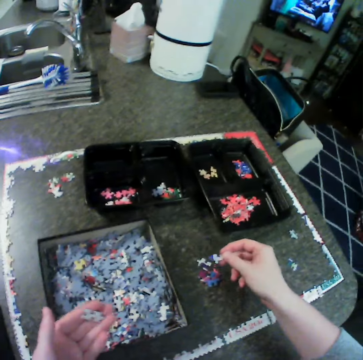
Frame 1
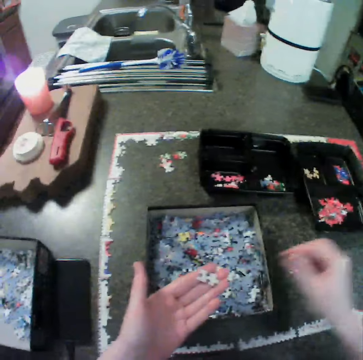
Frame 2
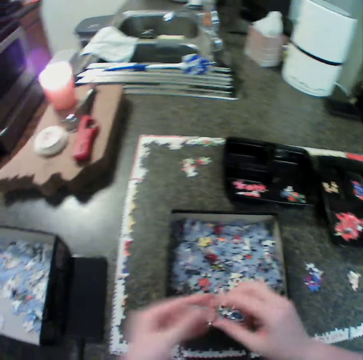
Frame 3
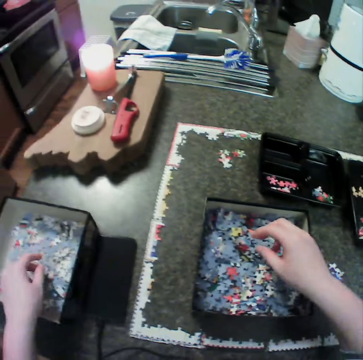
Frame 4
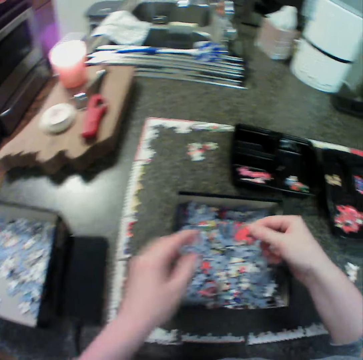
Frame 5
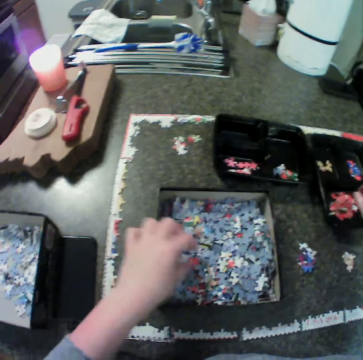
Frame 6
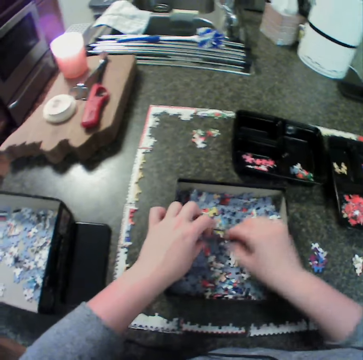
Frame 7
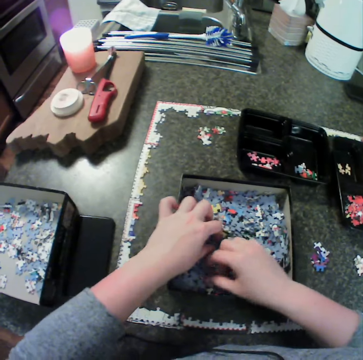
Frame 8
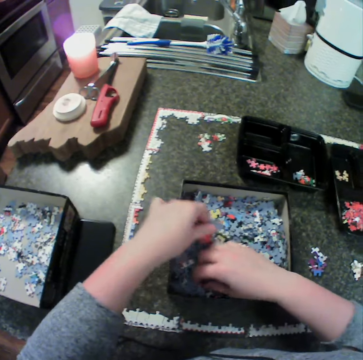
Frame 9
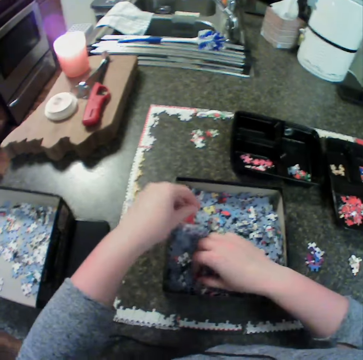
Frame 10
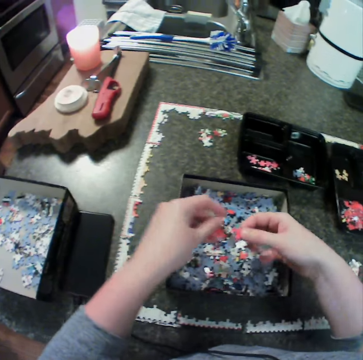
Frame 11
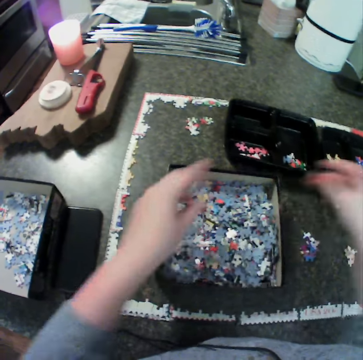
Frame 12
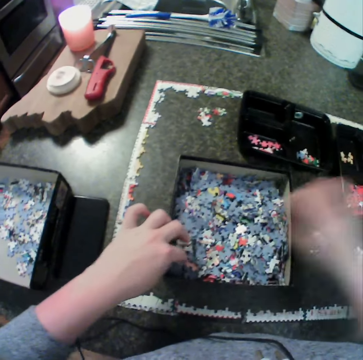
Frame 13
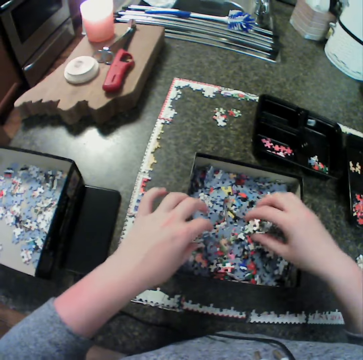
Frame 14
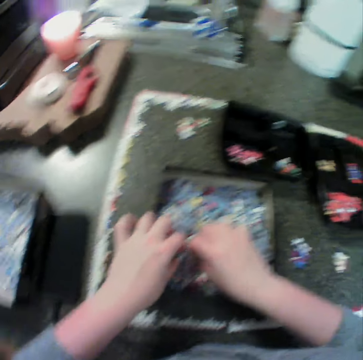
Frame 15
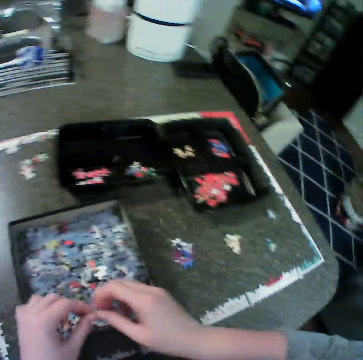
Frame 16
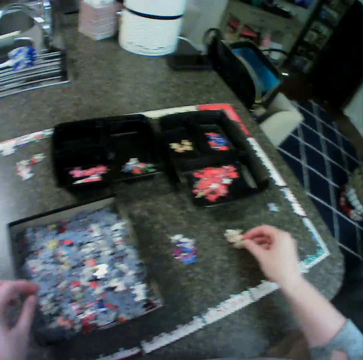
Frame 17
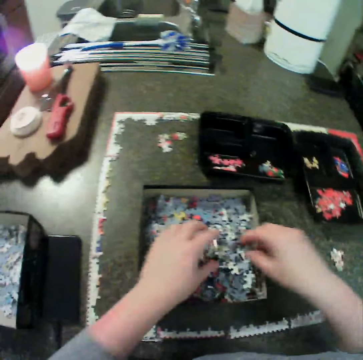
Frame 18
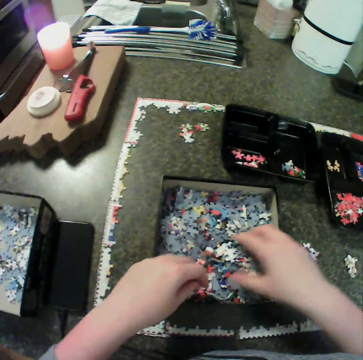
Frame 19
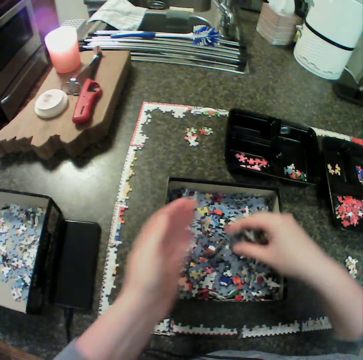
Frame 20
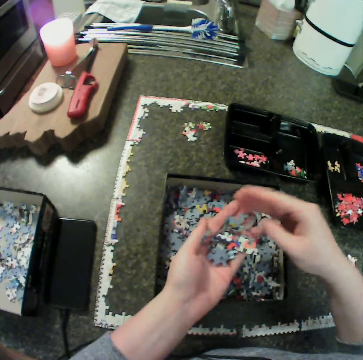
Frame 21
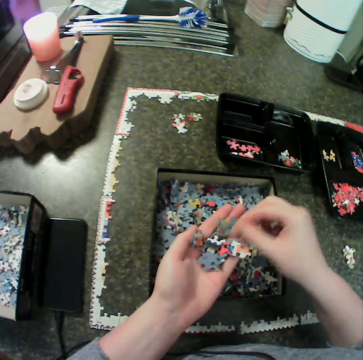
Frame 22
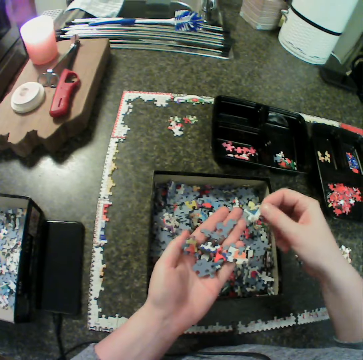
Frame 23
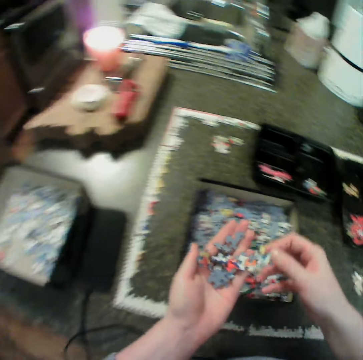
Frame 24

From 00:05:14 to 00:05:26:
The camera wearer moves jigsaw pieces from the first box to the table. She moves jigsaw pieces from the first box to the second box. She picks a puzzle piece in the box. She moves jigsaw pieces from the first box to the second bowl. She picks the puzzle piece in the box. She puts the puzzles aside. She picks the puzzle piece. She moves jigsaw pieces from the first box to the table. She picks jigsaw pieces from the first box. She drops the pieces in her left hand.

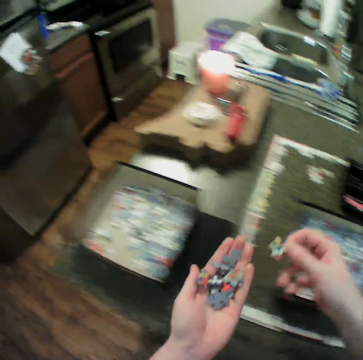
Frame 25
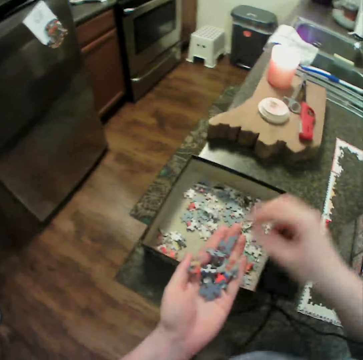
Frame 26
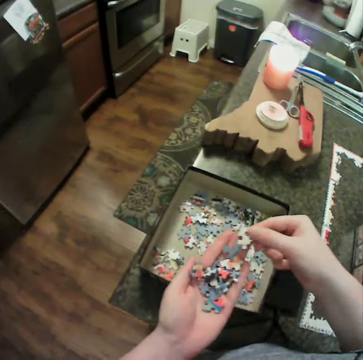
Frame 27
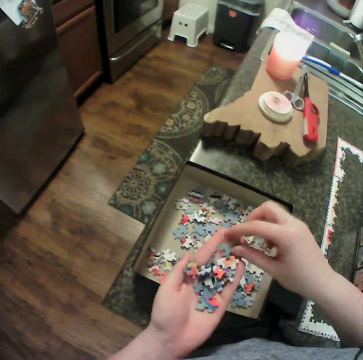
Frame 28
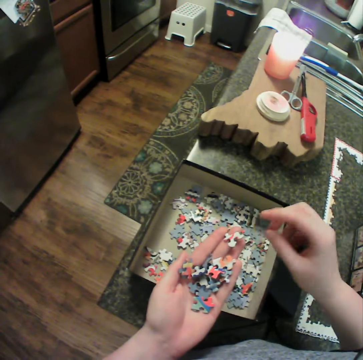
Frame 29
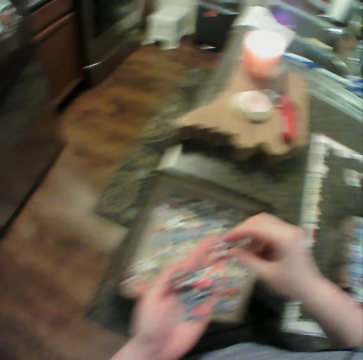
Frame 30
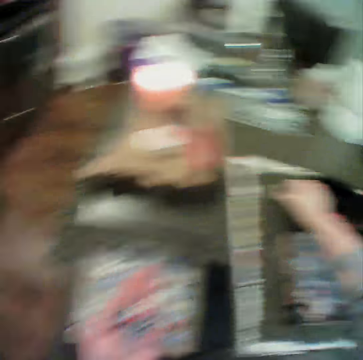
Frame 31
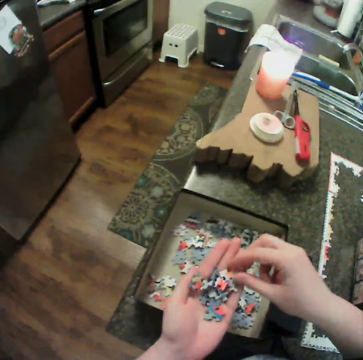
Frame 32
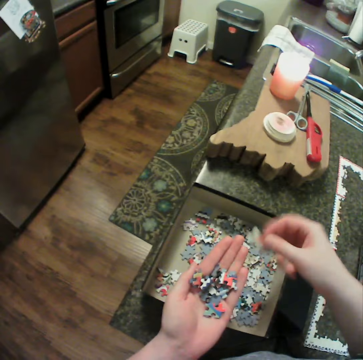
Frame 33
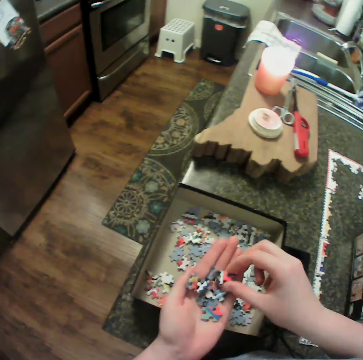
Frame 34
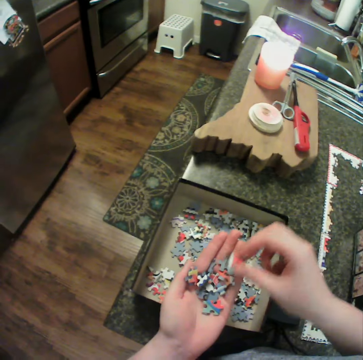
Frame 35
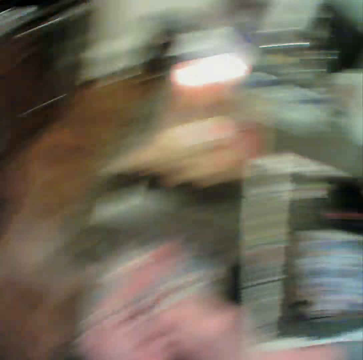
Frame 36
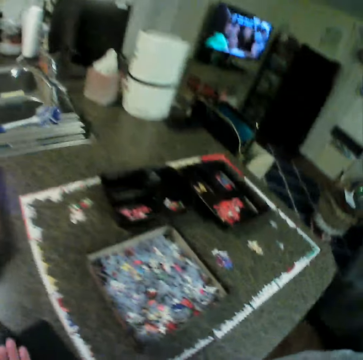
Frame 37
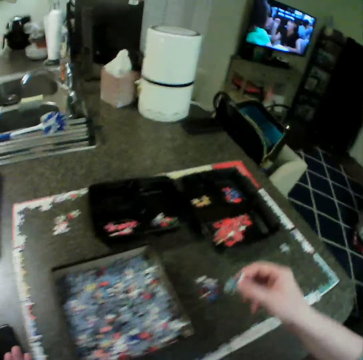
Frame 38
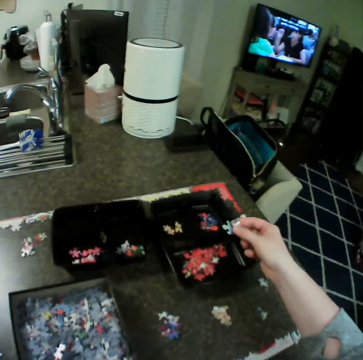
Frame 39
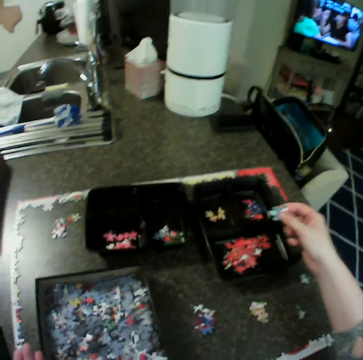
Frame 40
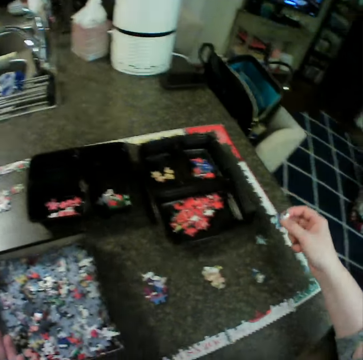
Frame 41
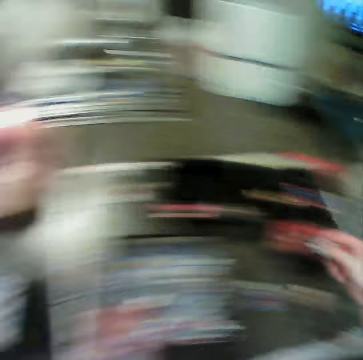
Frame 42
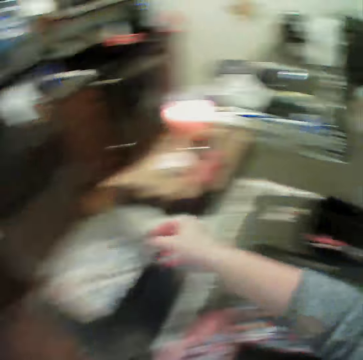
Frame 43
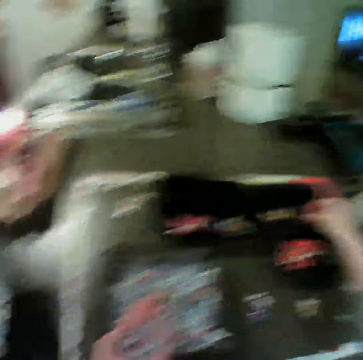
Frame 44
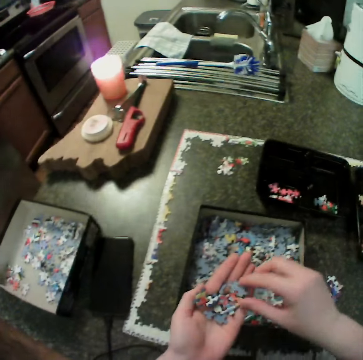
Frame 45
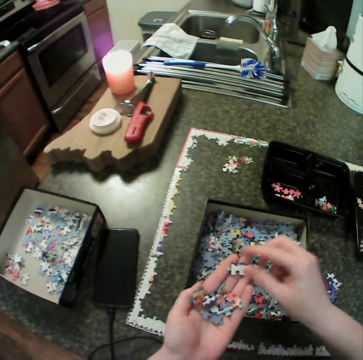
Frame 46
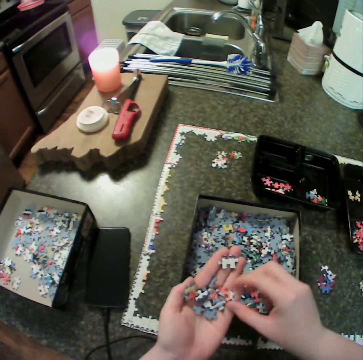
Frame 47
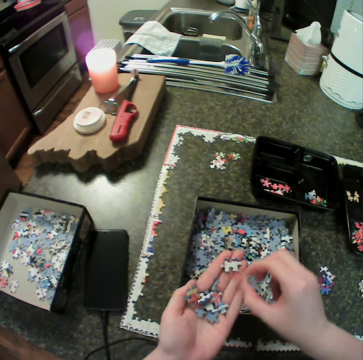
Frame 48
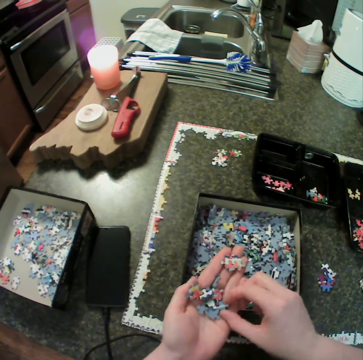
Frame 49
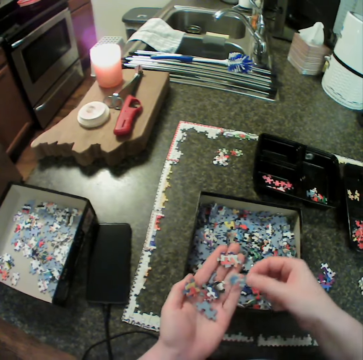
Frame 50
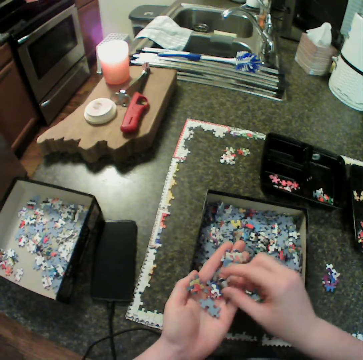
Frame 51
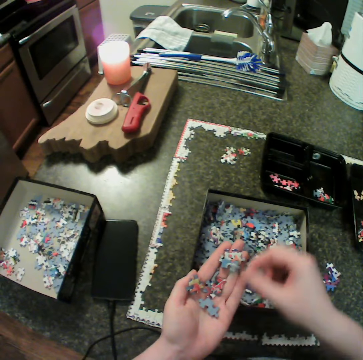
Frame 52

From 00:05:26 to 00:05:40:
The camera wearer moves jigsaw pieces from her left hand to the second box. She moves jigsaw pieces from her left hand to the table. She moves jigsaw pieces from her left hand to the second box. She moves jigsaw pieces from her left hand to the first bowl. She moves the jigsaw pieces on her left hand.

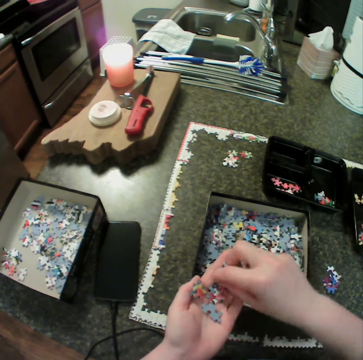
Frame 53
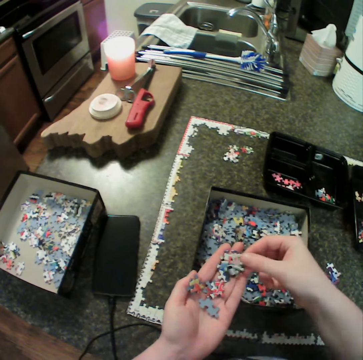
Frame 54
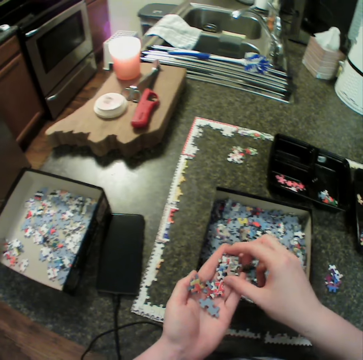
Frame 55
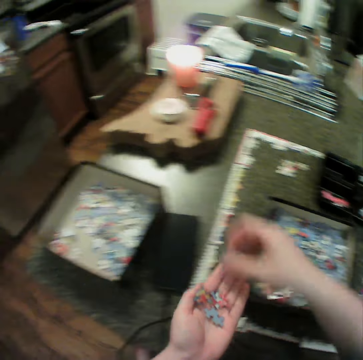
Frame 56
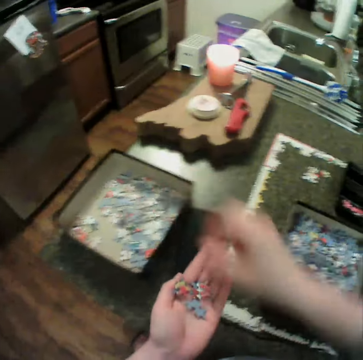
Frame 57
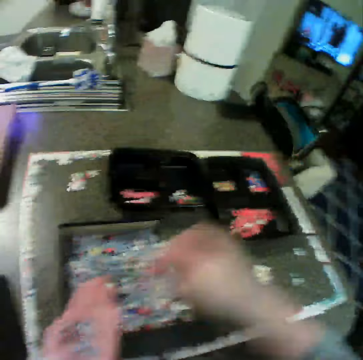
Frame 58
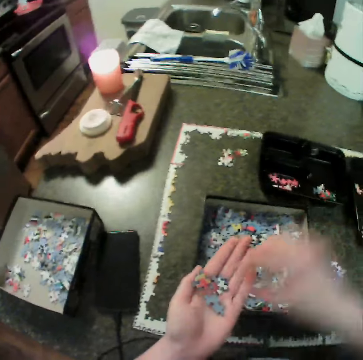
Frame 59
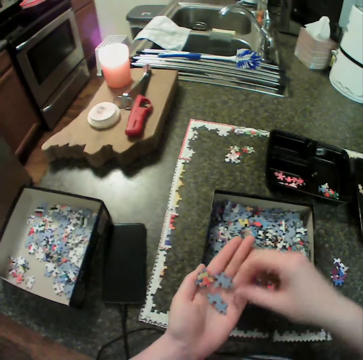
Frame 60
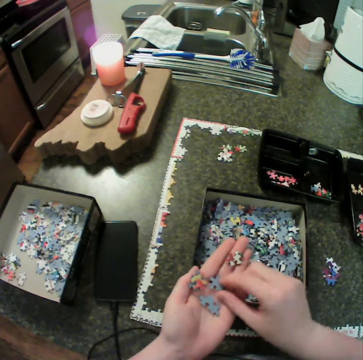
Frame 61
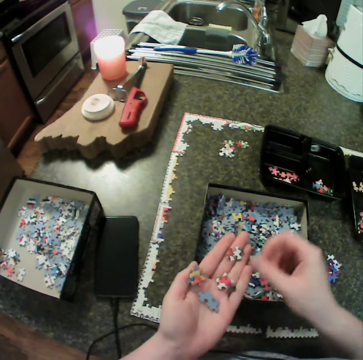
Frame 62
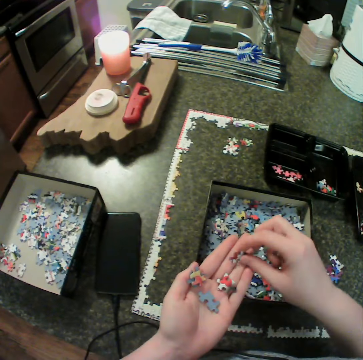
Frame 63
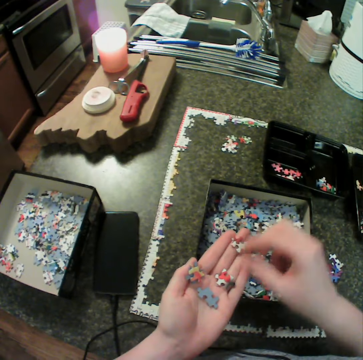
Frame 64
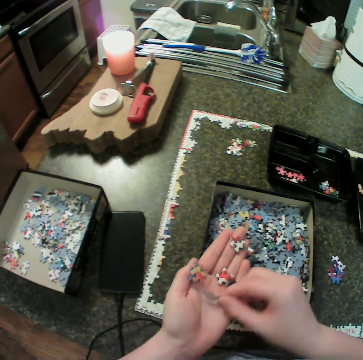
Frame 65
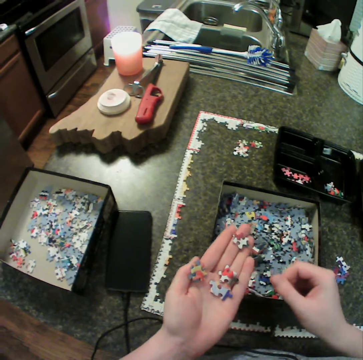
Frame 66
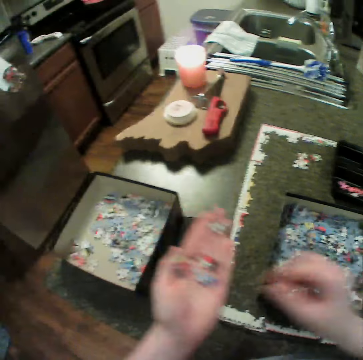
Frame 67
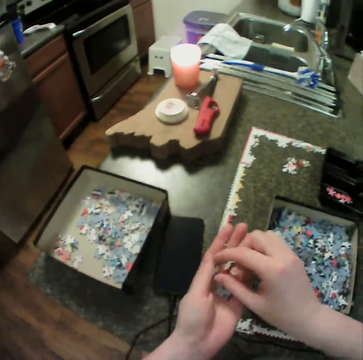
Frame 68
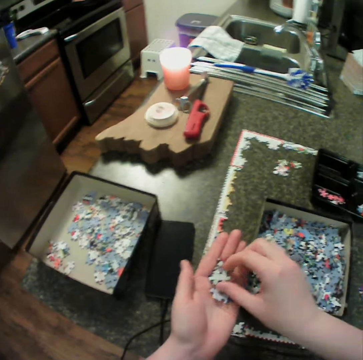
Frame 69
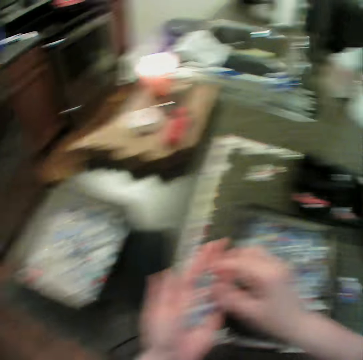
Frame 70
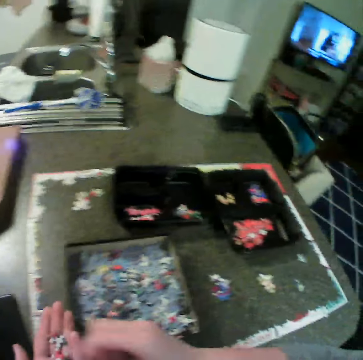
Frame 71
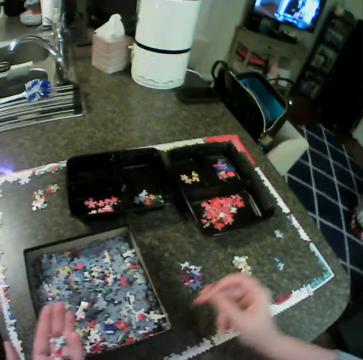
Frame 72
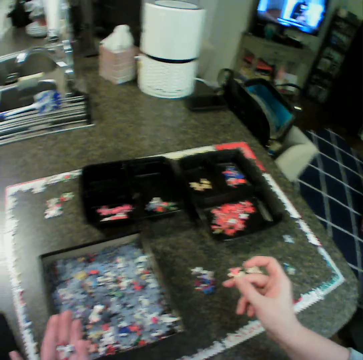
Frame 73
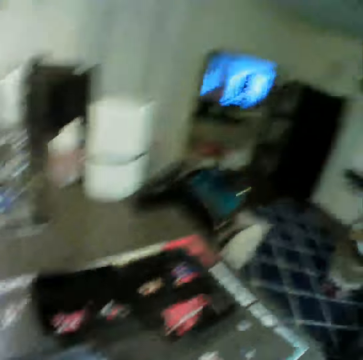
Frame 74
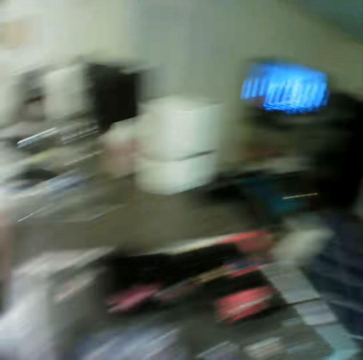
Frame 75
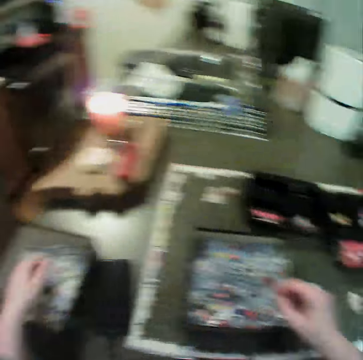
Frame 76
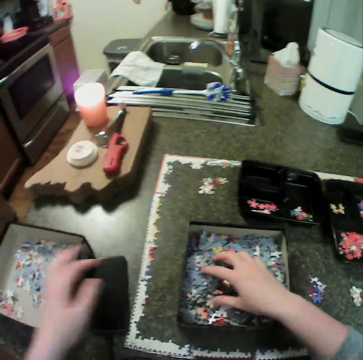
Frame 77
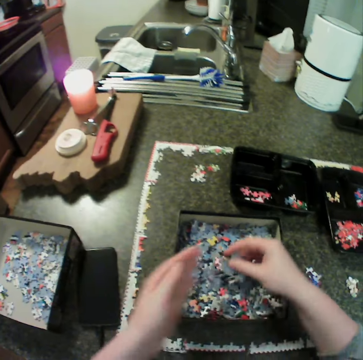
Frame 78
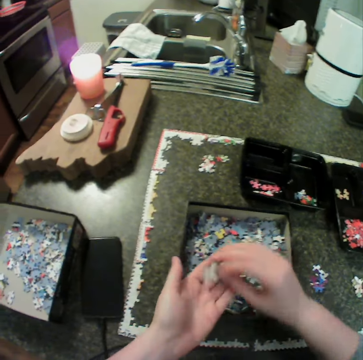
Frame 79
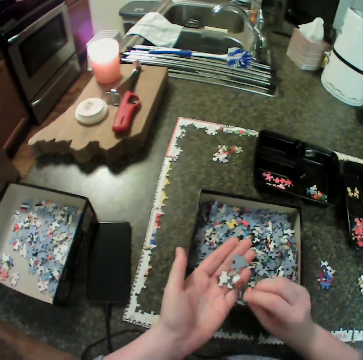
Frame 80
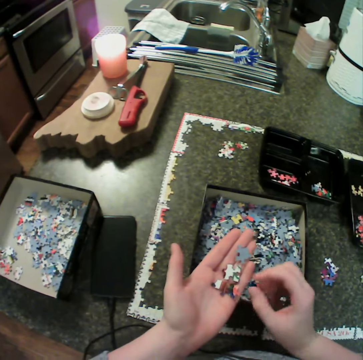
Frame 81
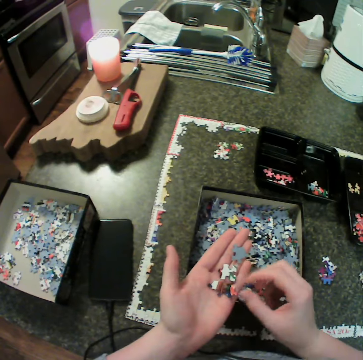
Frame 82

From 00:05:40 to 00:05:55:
The camera wearer moves jigsaw pieces from her left hand to the second box. She moves jigsaw pieces from her left hand to the first bowl. She moves the jigsaw pieces on her left hand. She drops the pieces in the second box. She picks jigsaw pieces from the first box. She drops the pieces in her left hand.
